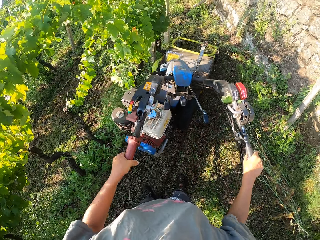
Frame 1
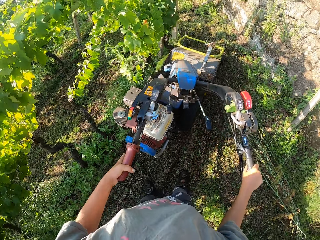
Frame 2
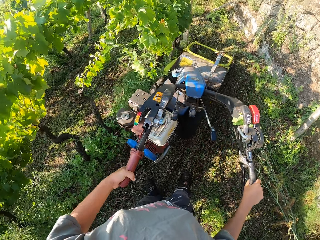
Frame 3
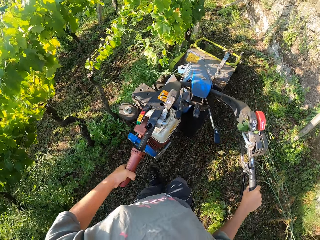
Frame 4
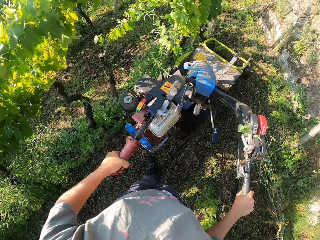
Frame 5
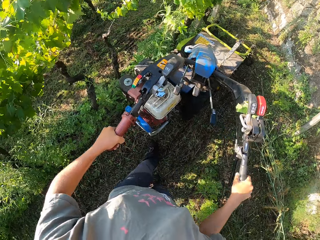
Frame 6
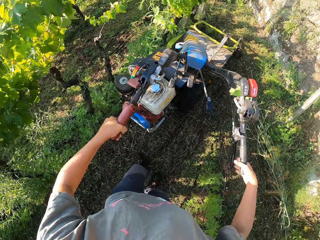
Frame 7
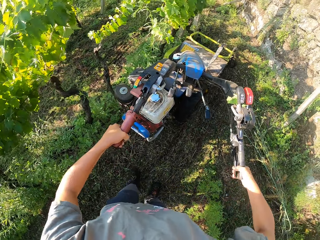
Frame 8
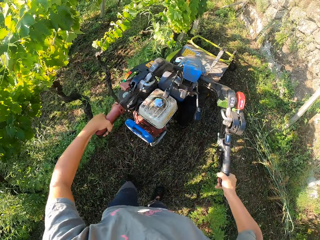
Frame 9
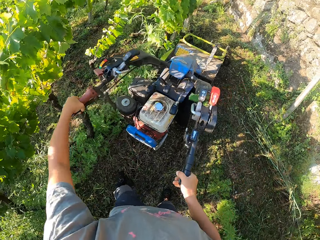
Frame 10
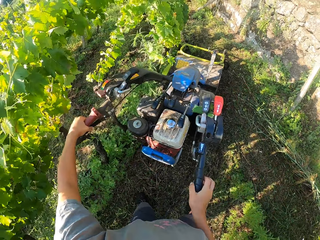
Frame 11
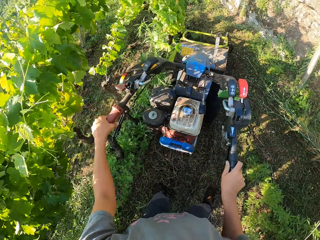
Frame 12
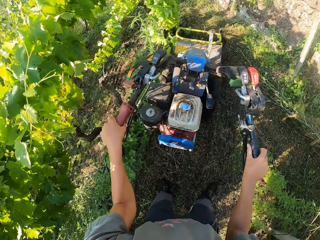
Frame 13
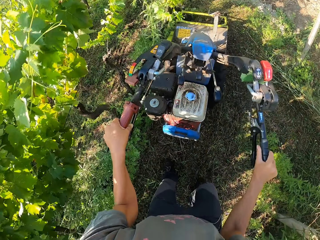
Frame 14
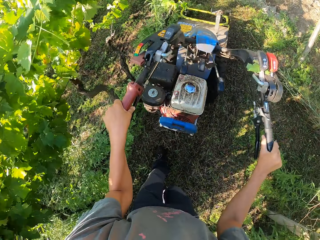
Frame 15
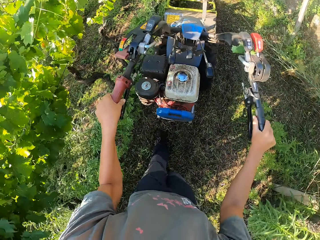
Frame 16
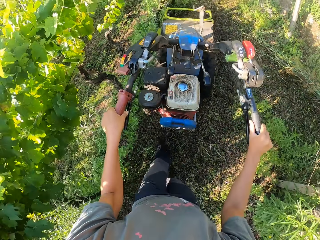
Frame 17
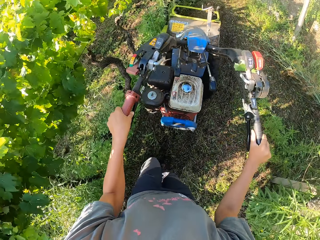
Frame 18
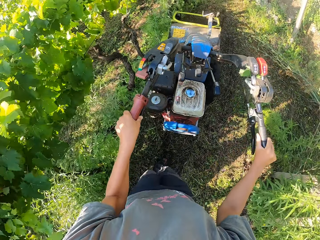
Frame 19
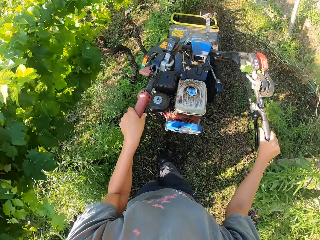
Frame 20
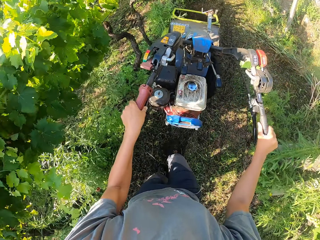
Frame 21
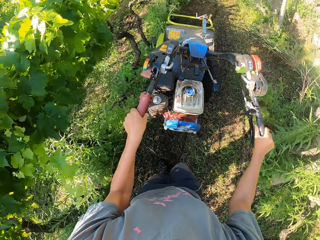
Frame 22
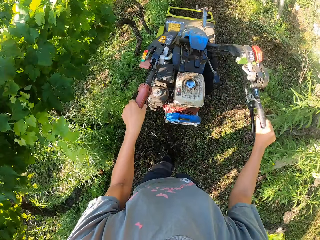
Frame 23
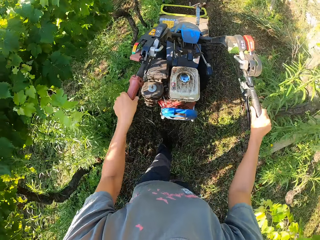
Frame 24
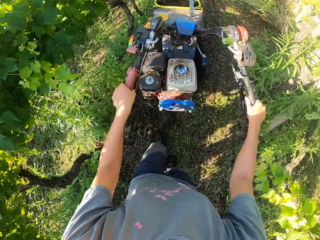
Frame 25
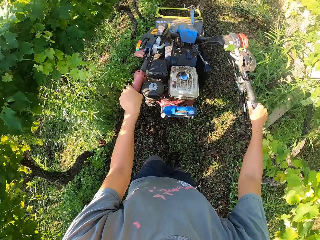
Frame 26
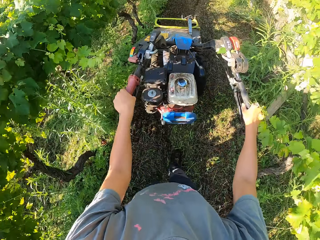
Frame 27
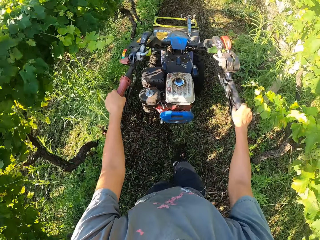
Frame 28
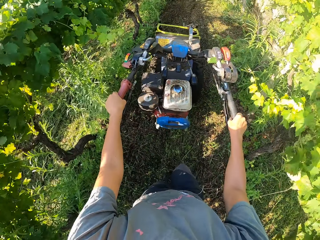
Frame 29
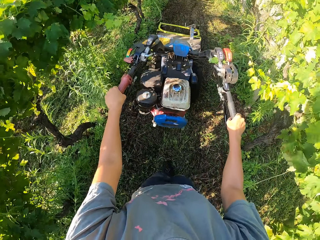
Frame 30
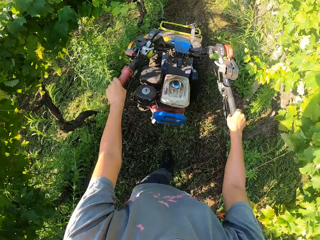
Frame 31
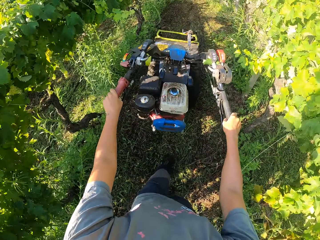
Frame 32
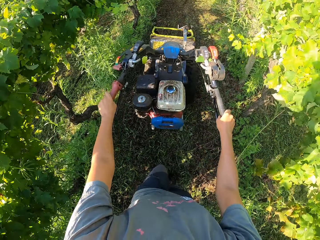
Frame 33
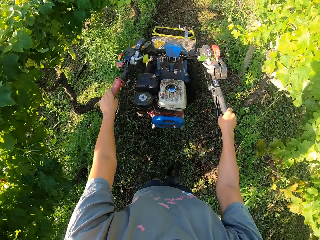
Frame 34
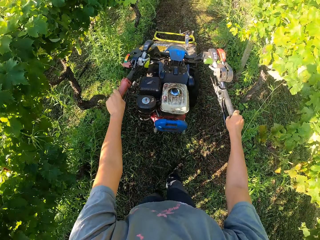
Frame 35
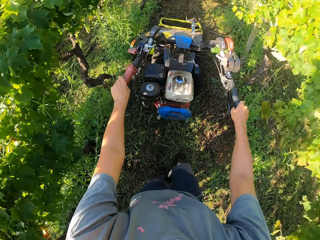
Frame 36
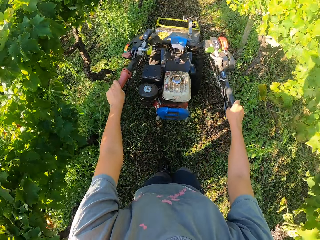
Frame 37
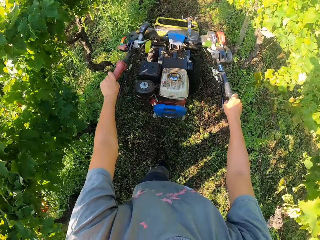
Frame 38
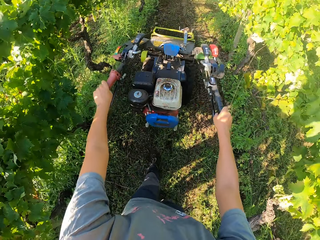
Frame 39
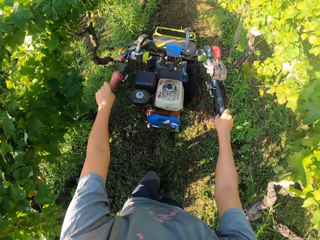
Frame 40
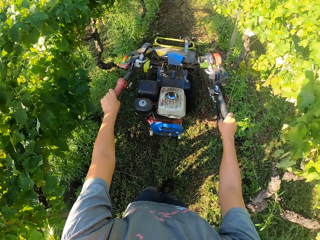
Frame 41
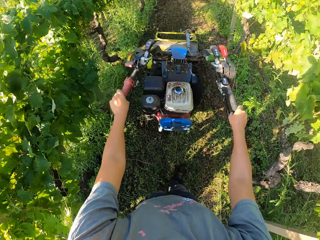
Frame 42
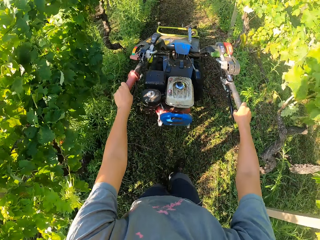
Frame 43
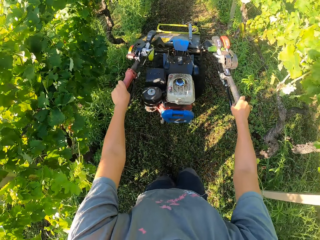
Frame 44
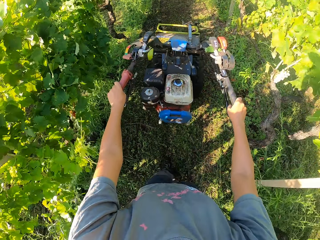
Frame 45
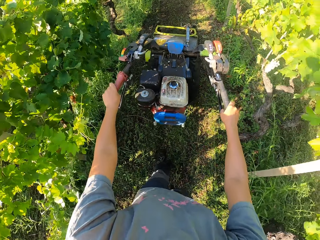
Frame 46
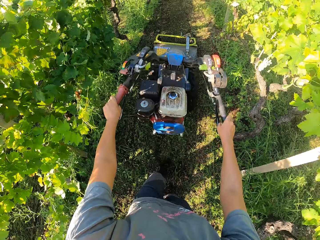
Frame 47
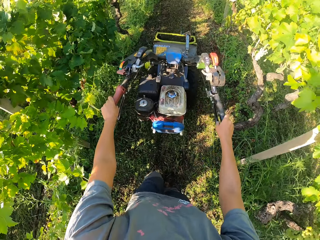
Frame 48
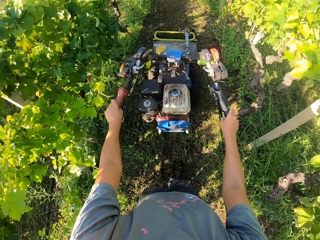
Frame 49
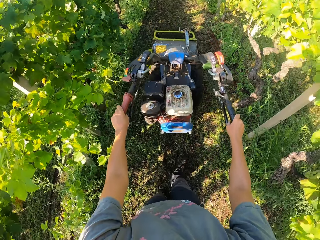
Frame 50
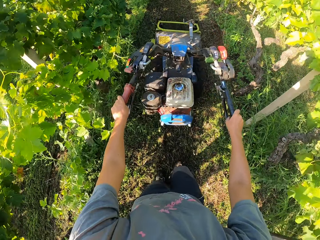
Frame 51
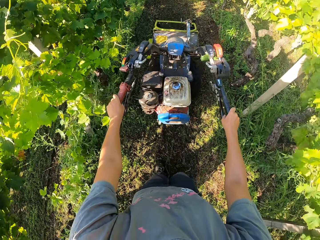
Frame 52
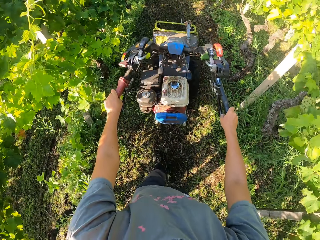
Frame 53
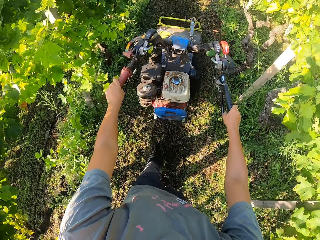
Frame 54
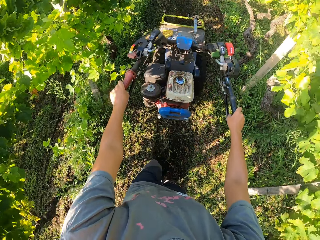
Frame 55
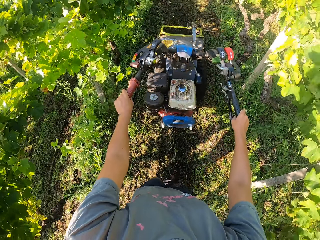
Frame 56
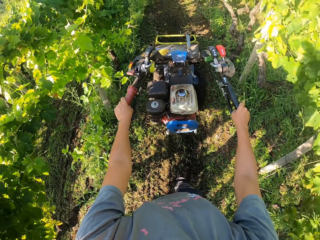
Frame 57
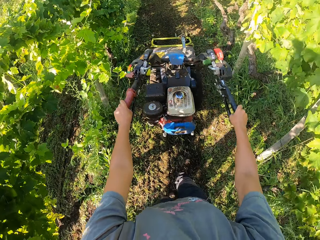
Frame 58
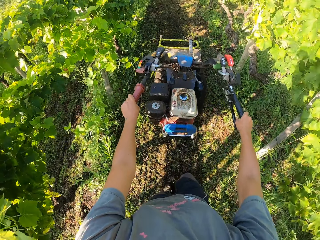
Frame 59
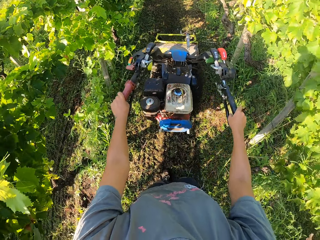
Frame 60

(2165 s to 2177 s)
The camera wearer continues cutting the grasses on the farm with the brush mower. They hold something. They stop holding something. They weed the garden.

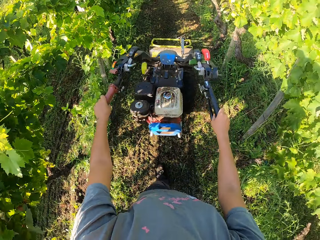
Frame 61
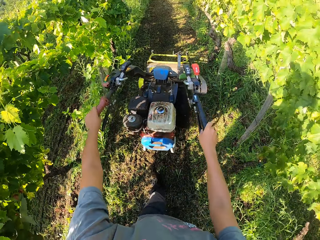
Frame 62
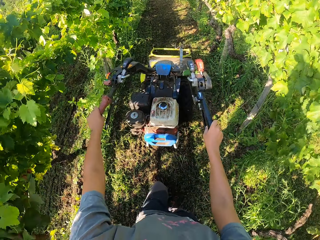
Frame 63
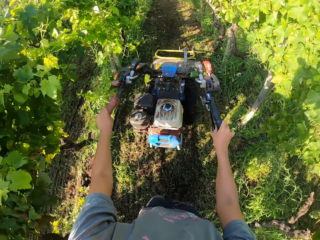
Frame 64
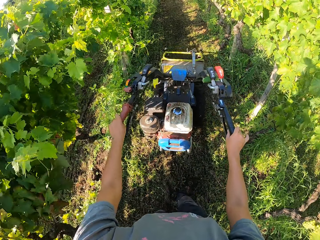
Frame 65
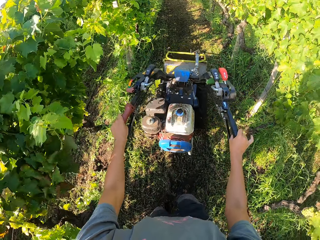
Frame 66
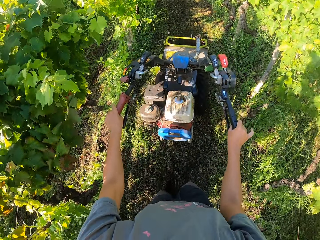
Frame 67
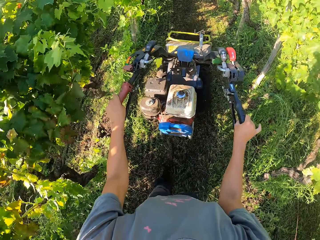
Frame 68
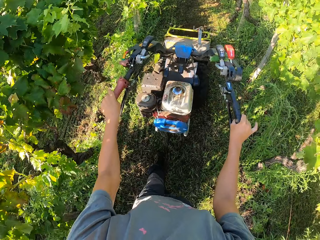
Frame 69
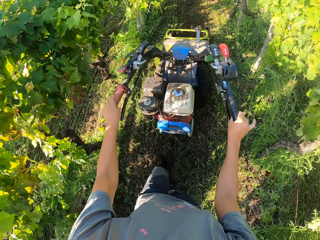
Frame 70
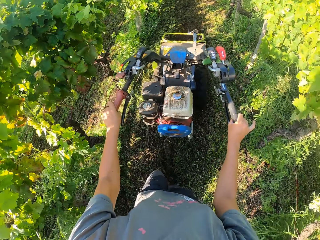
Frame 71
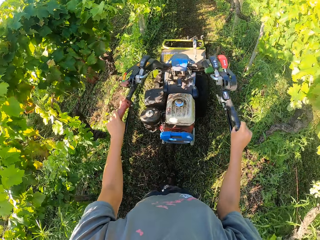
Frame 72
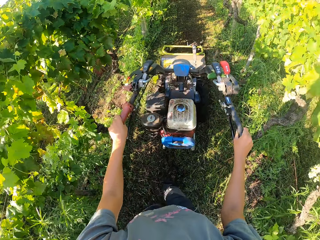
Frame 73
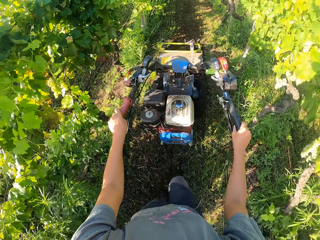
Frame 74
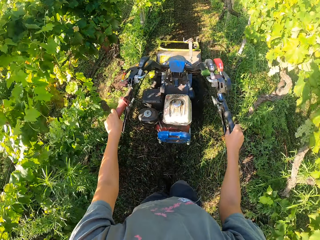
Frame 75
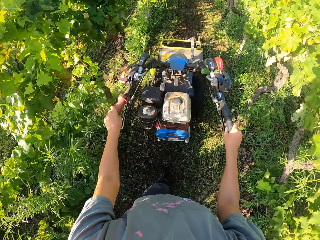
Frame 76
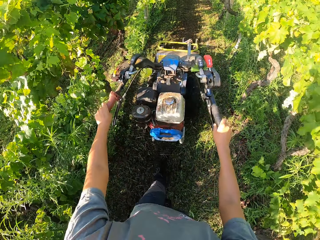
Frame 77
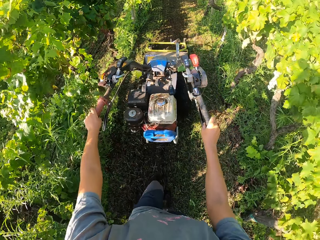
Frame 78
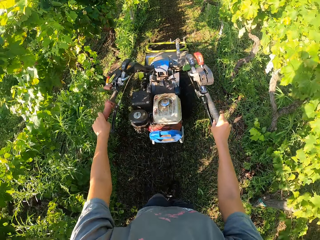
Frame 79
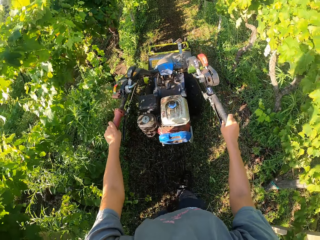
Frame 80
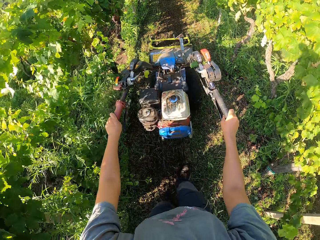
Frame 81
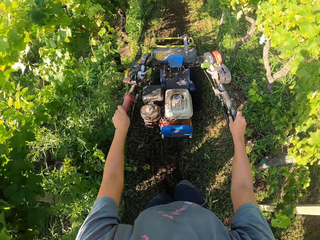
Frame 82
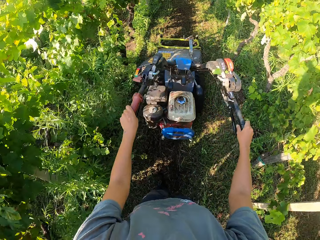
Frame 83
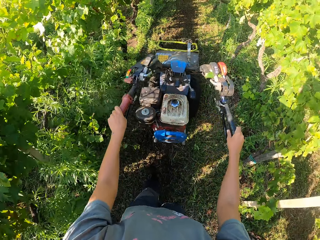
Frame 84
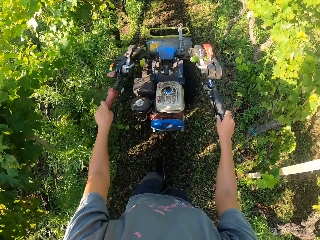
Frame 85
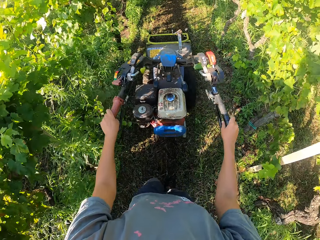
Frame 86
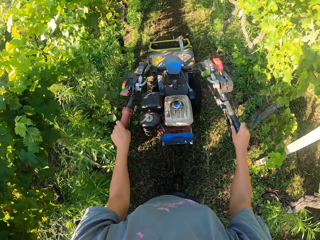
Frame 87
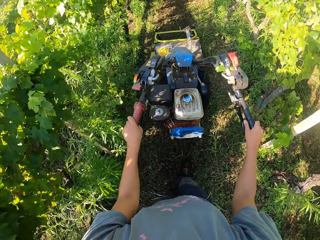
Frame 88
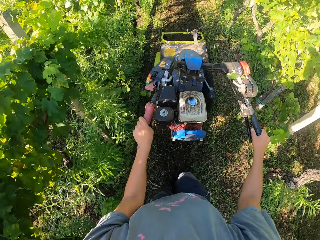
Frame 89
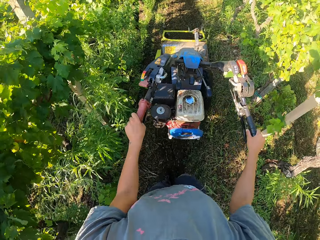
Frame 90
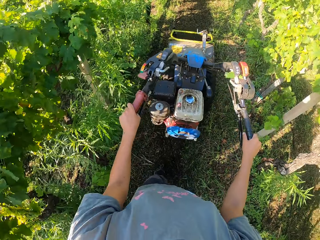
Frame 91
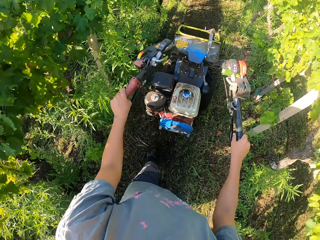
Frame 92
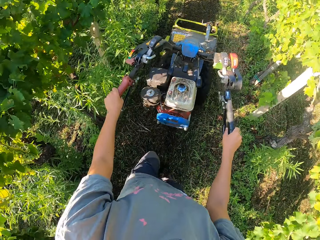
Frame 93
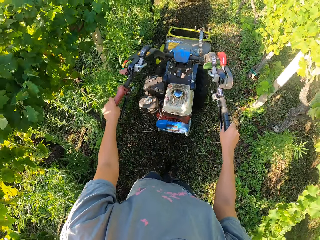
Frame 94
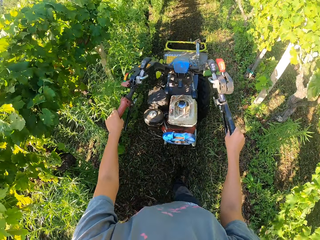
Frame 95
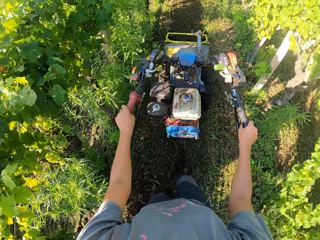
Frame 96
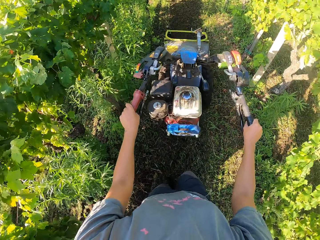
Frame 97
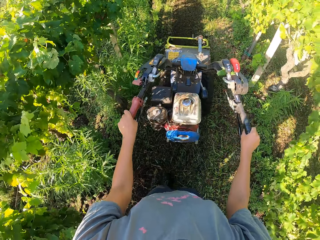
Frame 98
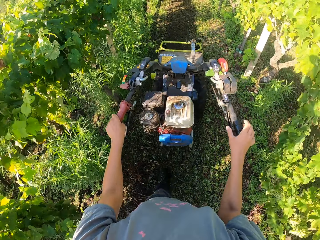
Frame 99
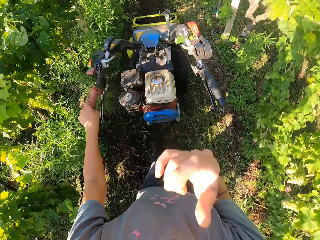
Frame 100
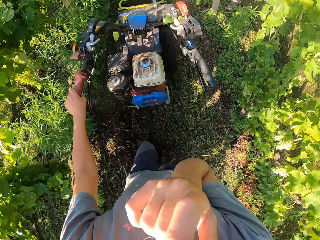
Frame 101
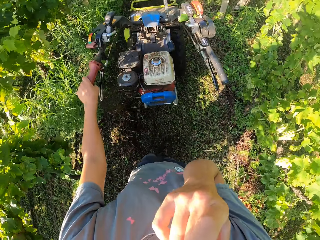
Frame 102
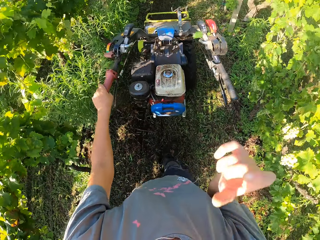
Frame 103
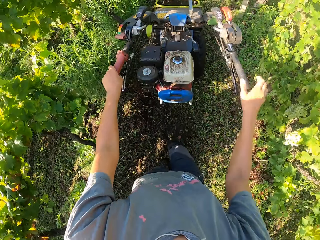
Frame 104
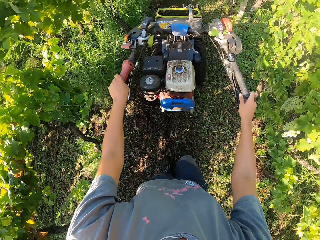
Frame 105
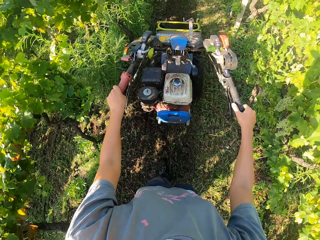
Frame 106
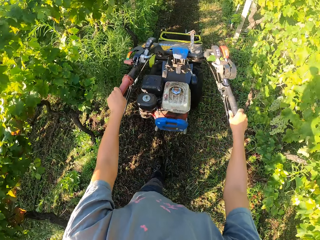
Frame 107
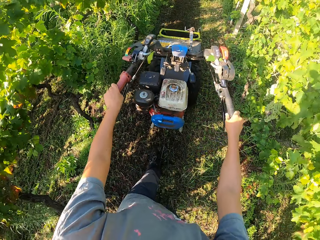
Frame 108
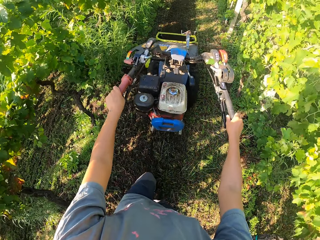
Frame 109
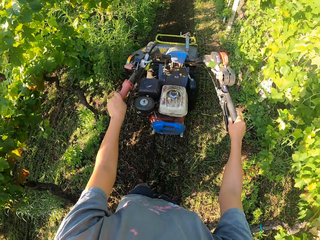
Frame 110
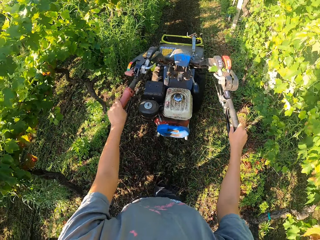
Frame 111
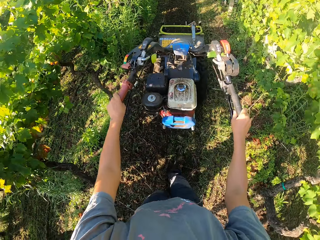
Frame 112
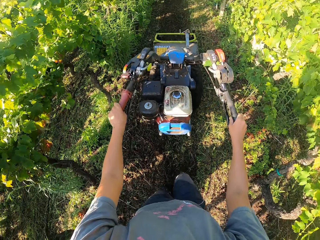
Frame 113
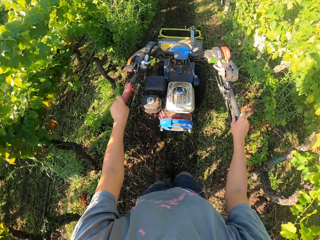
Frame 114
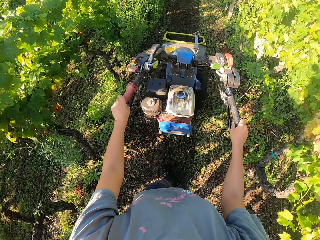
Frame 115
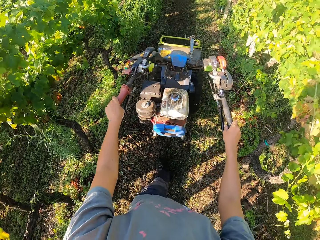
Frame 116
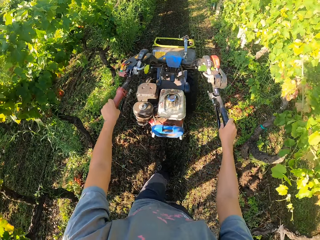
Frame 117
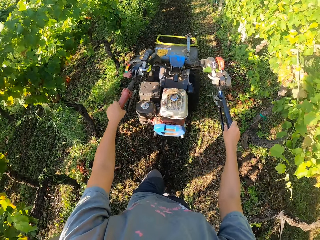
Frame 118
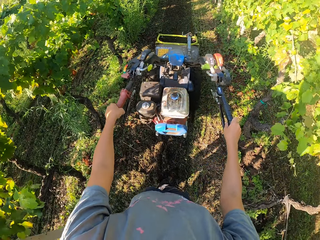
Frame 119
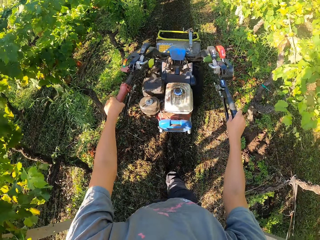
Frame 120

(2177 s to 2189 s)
The camera wearer raises his right hand to his face. He touches himself. He removes his right hand from his face. He holds the lawn mower. He mows the garden.
